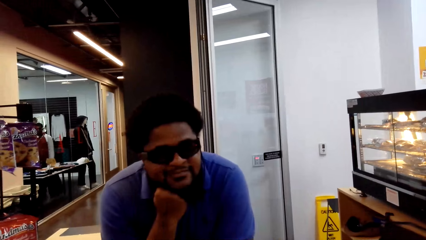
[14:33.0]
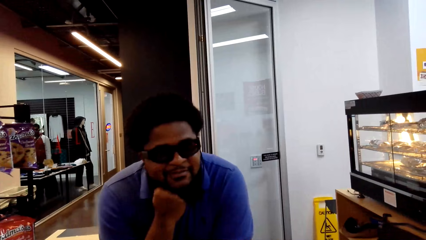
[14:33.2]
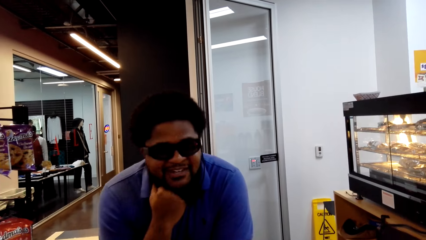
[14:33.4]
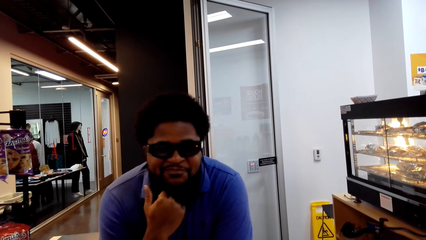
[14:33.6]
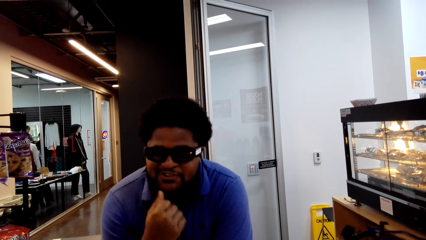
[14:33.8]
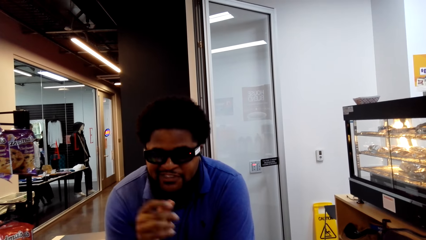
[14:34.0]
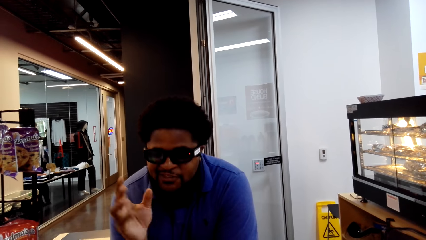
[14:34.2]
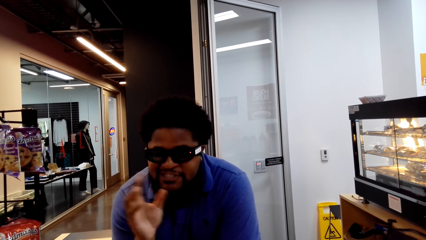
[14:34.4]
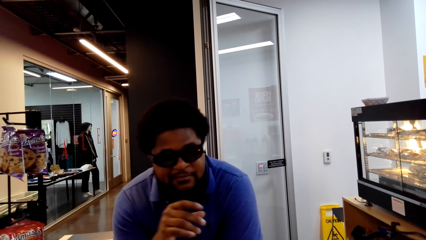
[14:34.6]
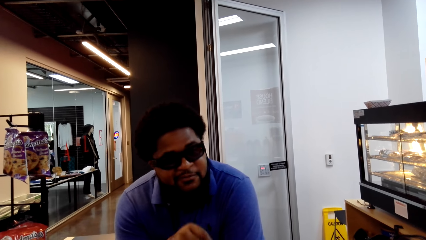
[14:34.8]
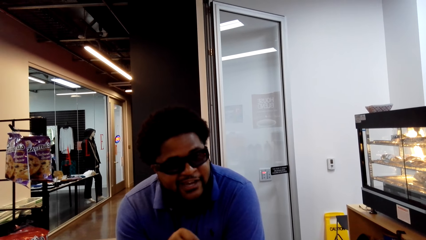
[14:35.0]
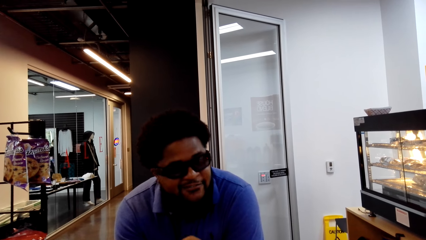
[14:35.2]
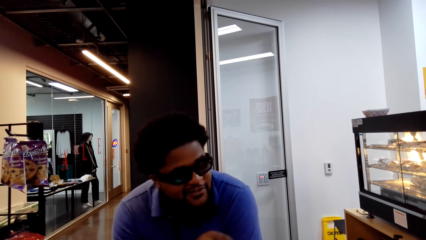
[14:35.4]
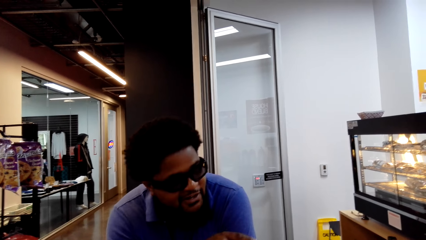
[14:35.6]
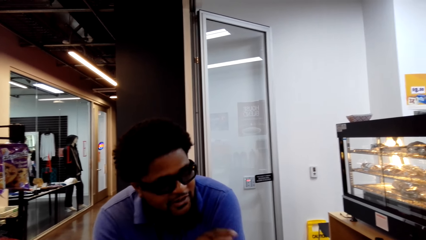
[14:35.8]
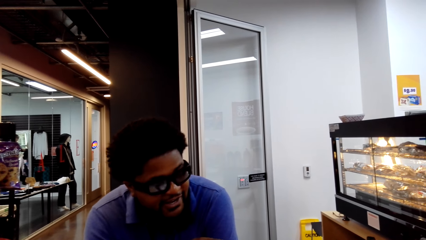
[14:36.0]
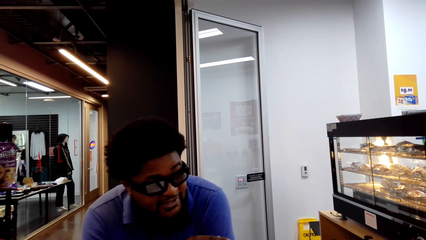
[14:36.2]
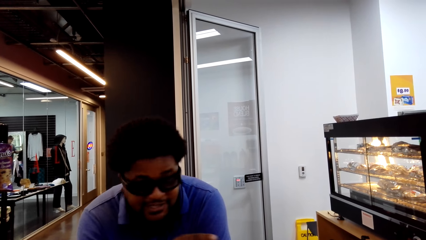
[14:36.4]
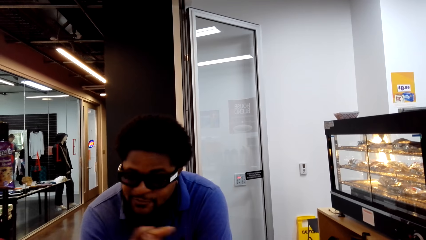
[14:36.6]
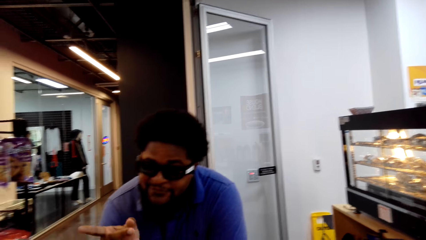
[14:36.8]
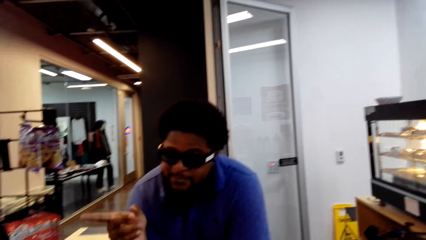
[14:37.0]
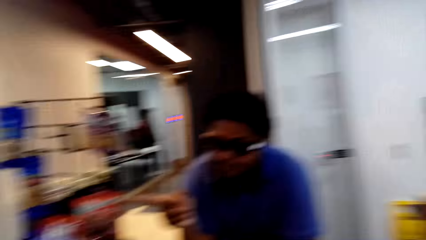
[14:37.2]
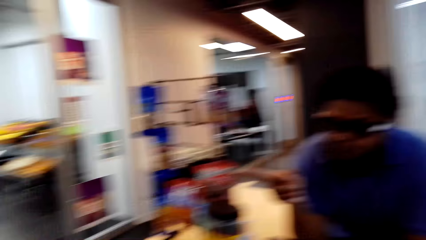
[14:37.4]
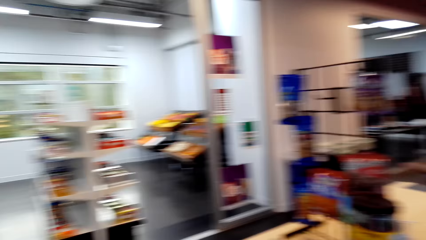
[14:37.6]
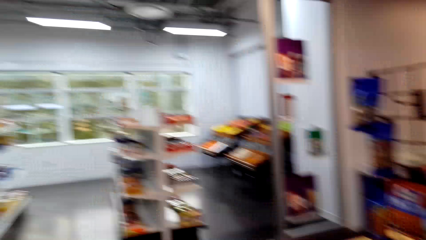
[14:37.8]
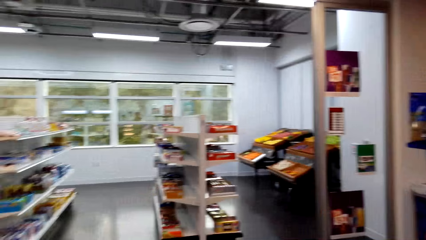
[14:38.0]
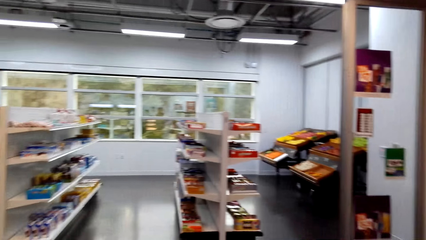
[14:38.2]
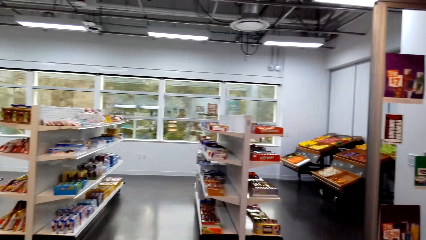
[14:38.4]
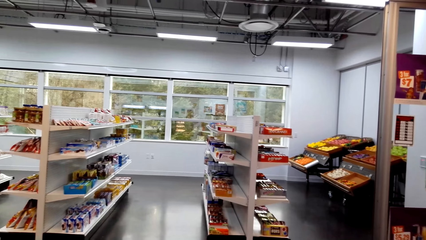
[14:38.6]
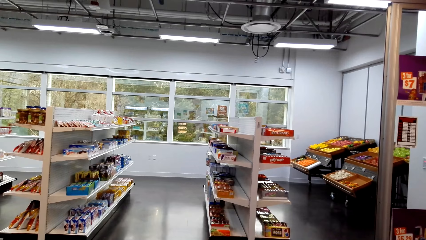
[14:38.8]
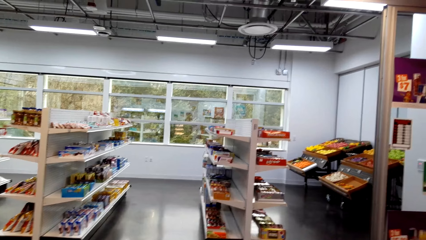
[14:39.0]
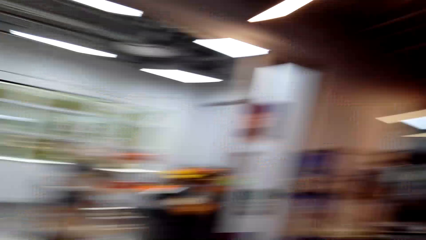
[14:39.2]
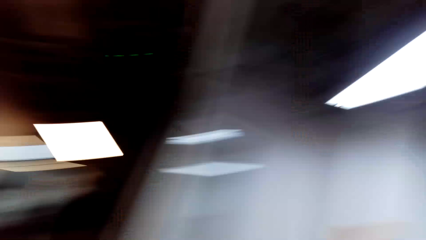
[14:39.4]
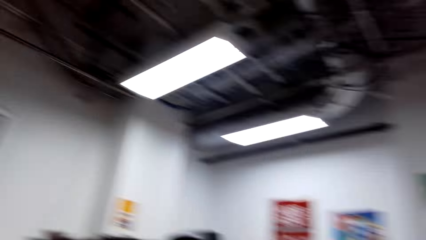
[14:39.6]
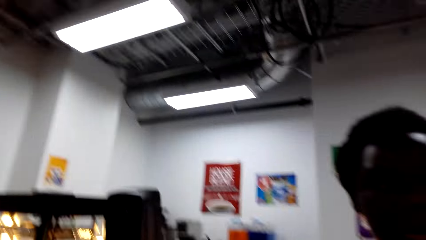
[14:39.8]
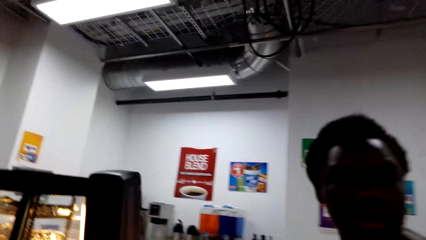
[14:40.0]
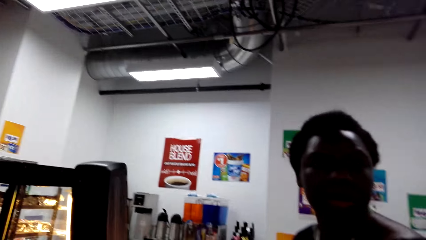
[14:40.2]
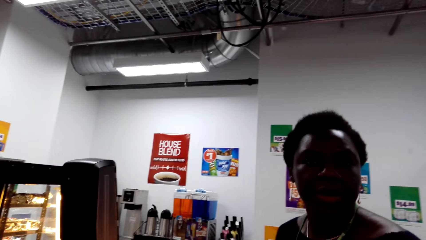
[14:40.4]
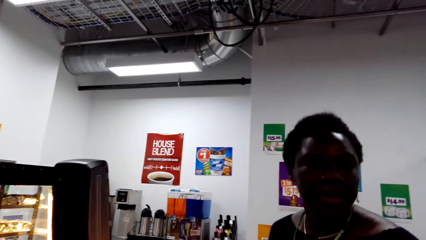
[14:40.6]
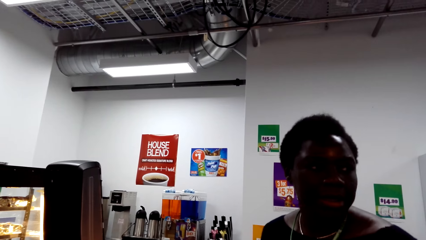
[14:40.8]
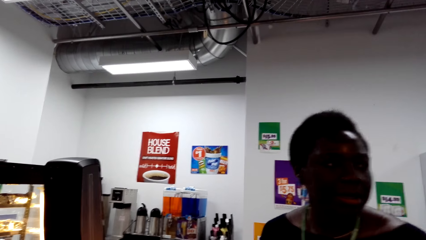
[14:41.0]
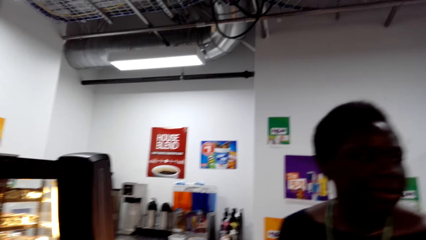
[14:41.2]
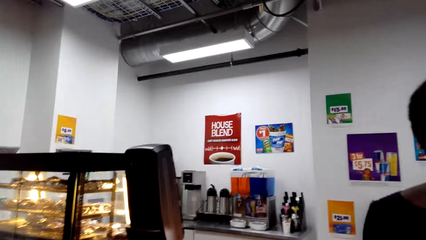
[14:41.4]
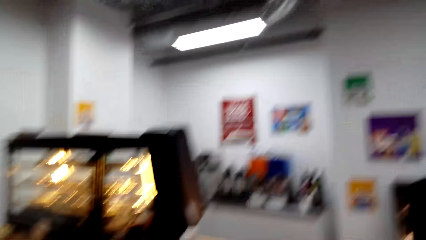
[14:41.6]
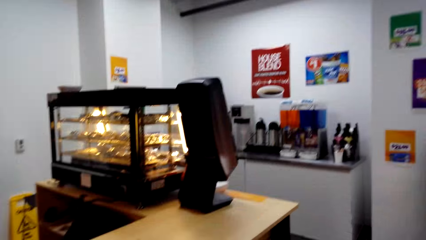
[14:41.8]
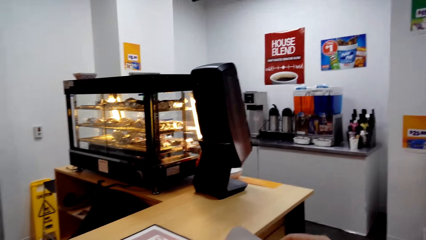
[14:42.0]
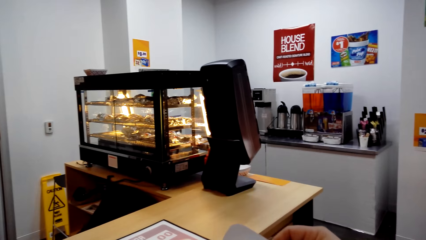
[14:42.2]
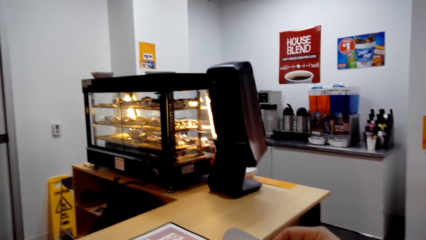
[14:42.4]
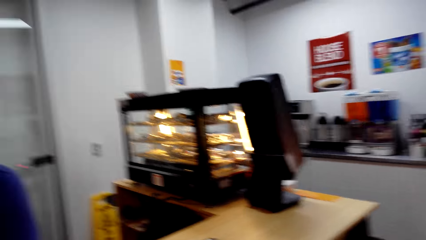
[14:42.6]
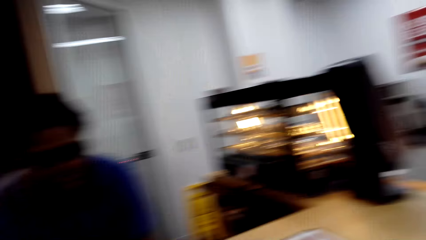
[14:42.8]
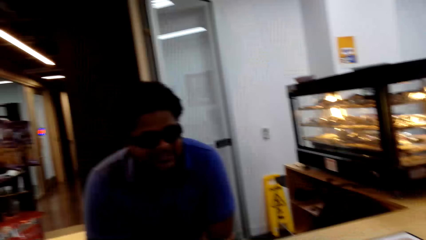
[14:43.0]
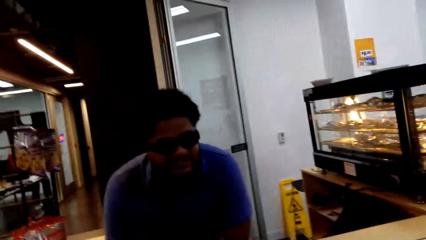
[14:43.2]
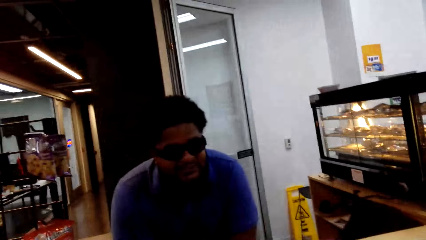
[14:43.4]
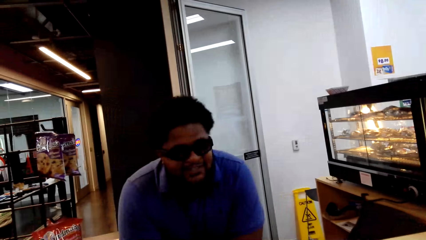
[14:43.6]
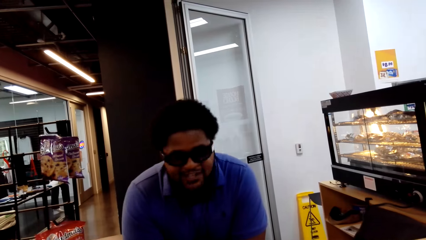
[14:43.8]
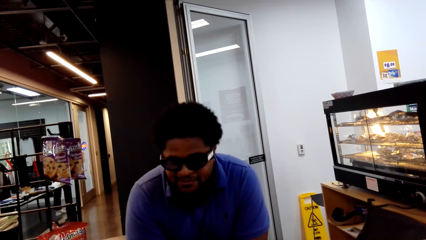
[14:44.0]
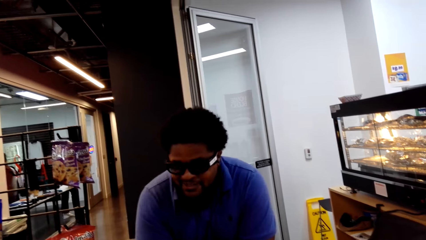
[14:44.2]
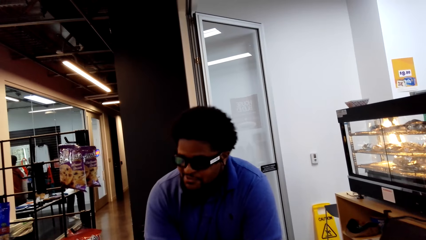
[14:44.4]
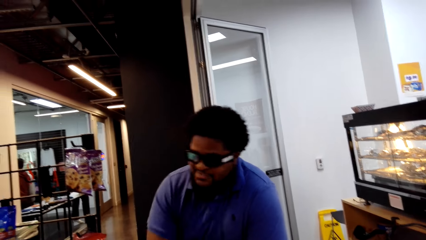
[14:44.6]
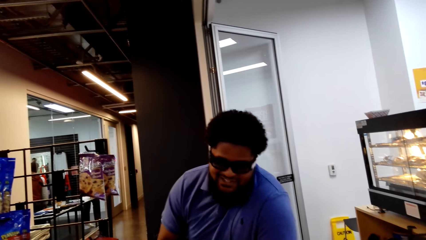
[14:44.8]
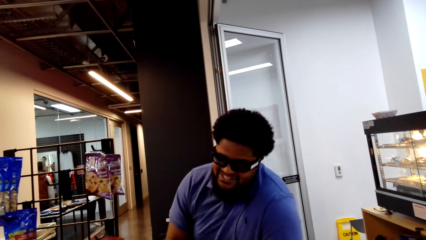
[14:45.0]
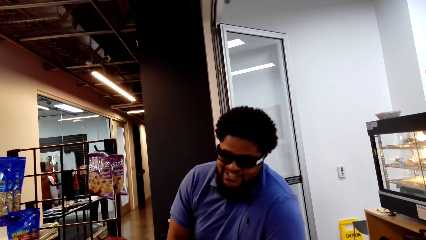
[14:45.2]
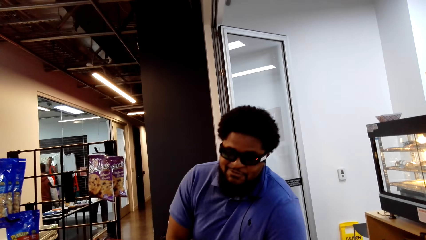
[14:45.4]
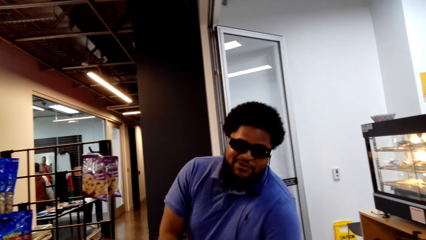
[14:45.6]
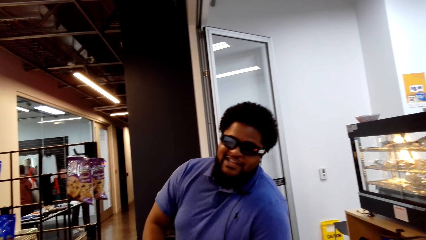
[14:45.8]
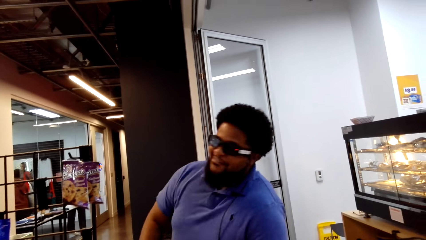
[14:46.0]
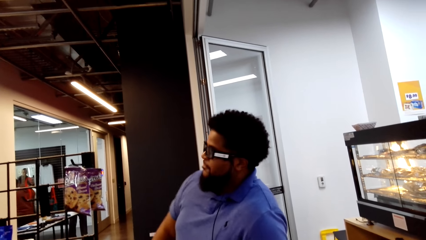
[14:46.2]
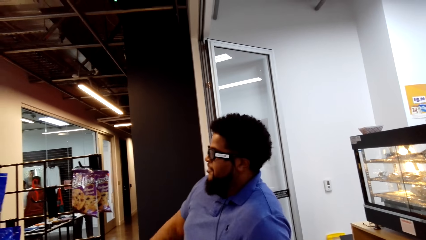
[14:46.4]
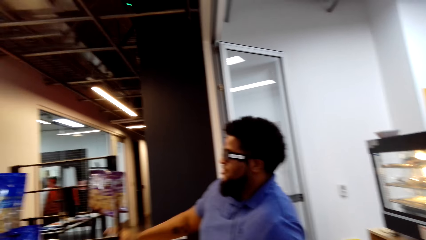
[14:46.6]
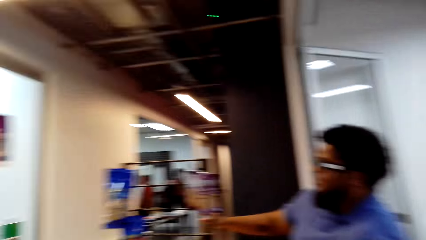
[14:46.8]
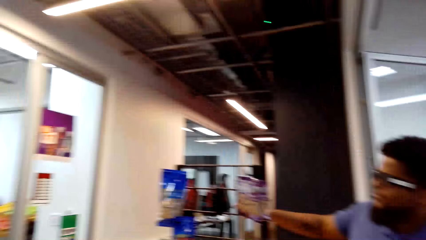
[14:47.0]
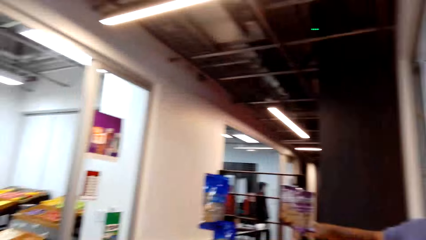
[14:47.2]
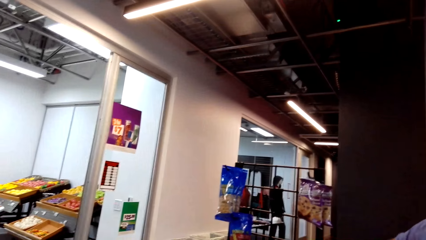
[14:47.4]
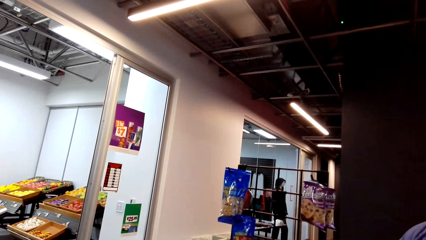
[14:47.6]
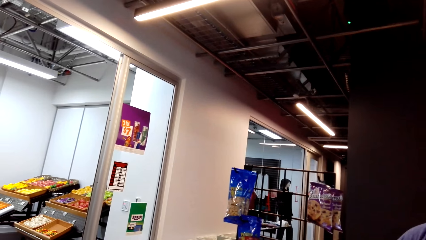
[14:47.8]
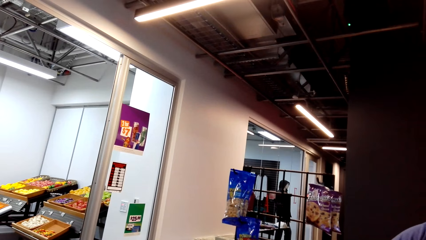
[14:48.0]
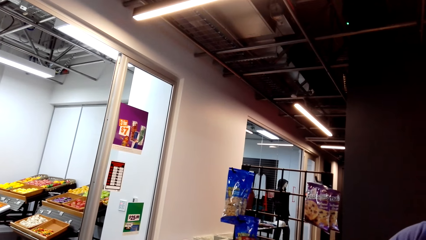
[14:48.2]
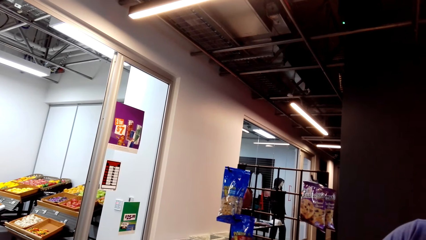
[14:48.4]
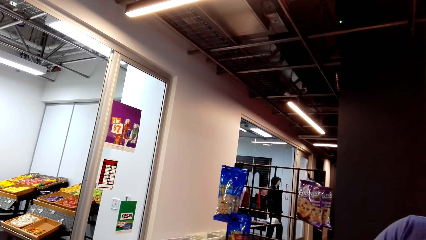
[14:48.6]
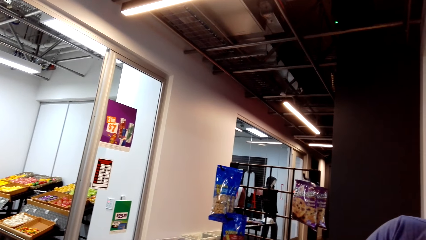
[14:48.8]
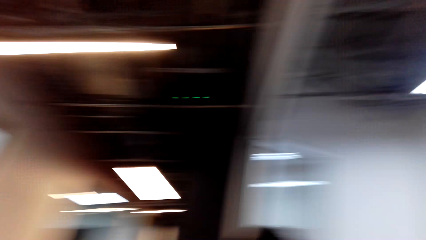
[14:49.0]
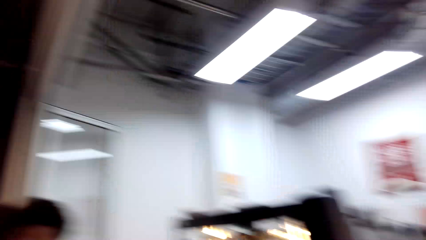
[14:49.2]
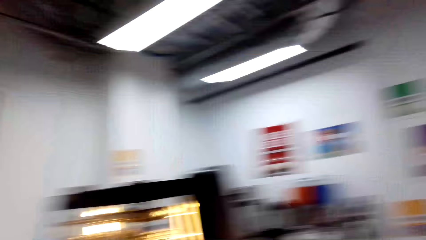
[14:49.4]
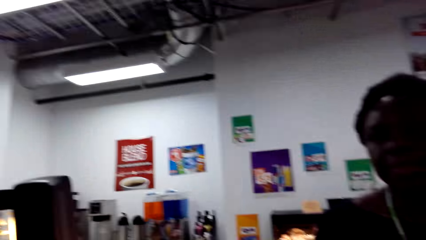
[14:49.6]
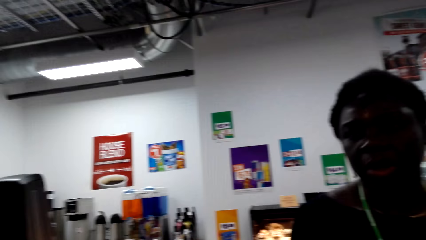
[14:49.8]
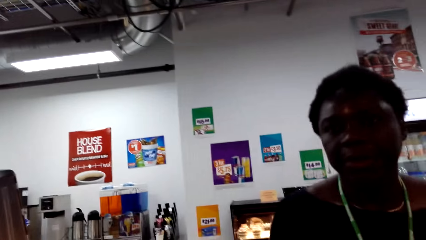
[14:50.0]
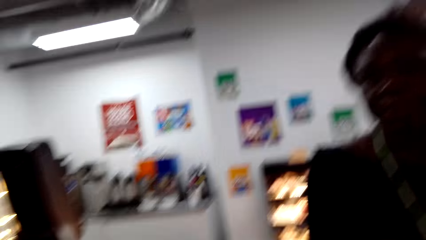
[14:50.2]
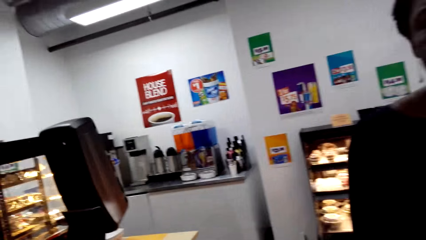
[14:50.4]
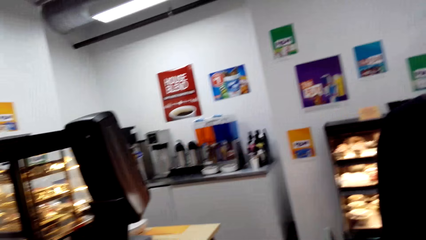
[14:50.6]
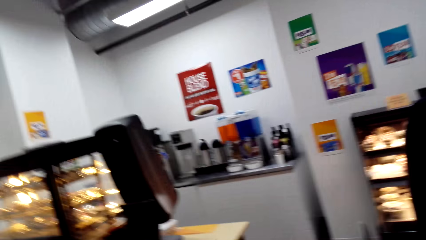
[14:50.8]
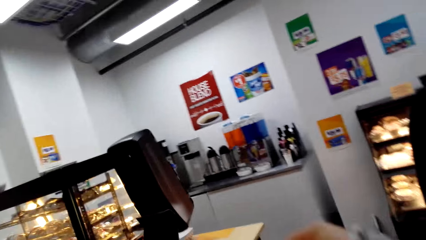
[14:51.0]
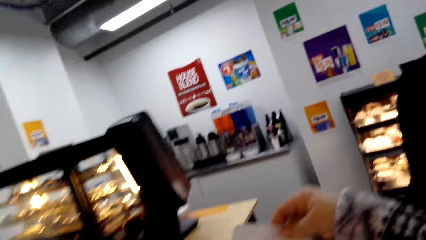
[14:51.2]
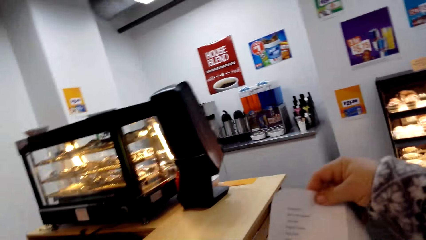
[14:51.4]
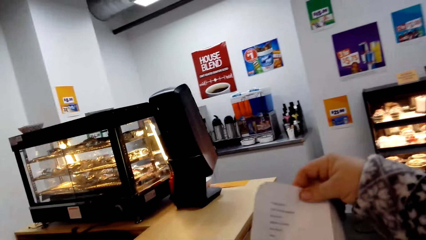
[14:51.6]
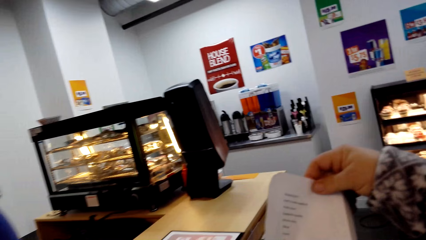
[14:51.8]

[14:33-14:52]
A man gestures with his hand. The camera wearer looks at the items on the shelf. They look around, look at a woman, look at the man, and talk with the man. They look at the fruit section. They look around.
